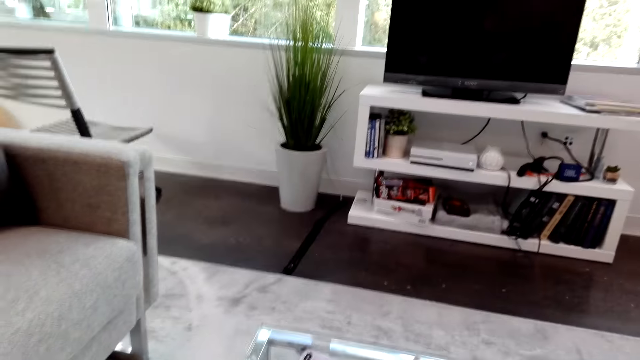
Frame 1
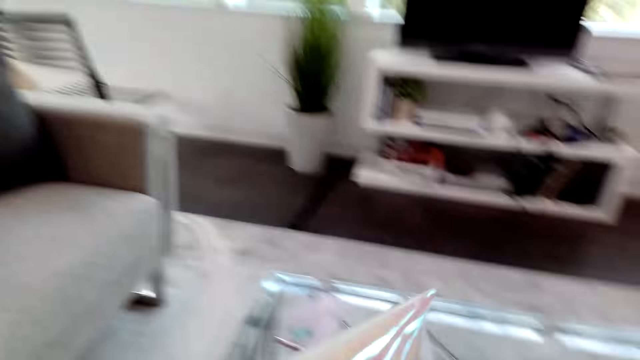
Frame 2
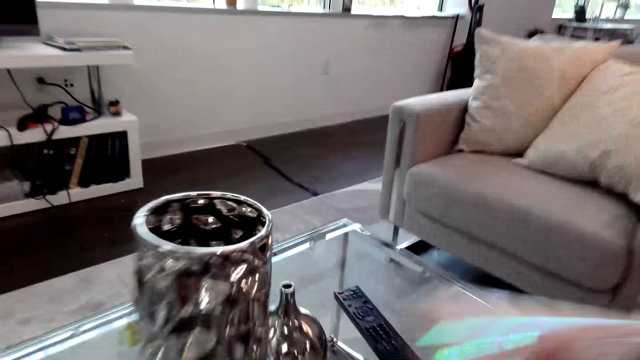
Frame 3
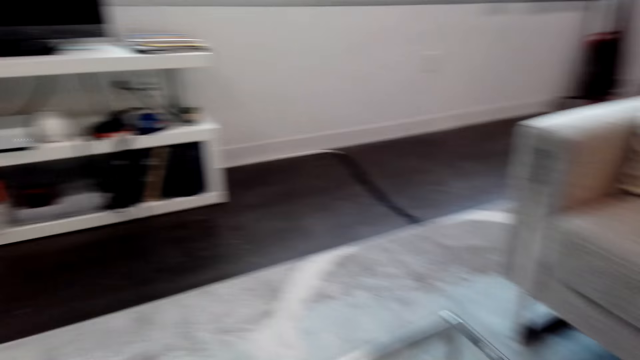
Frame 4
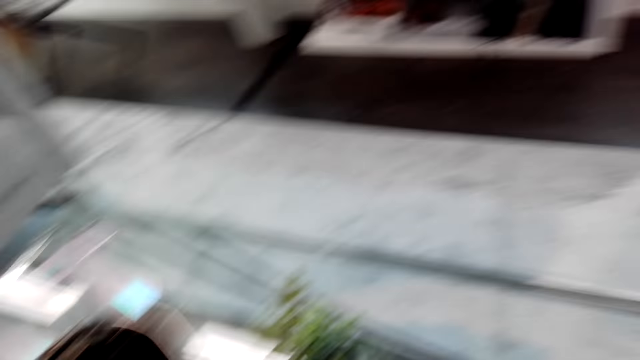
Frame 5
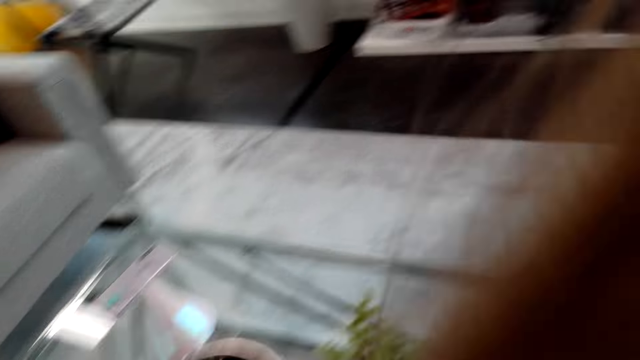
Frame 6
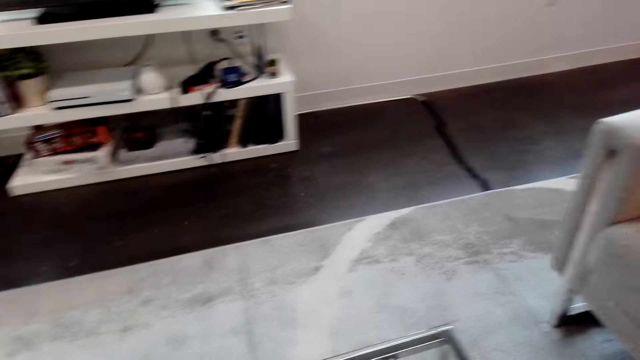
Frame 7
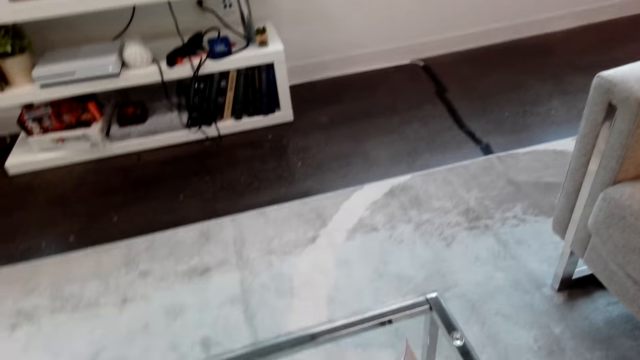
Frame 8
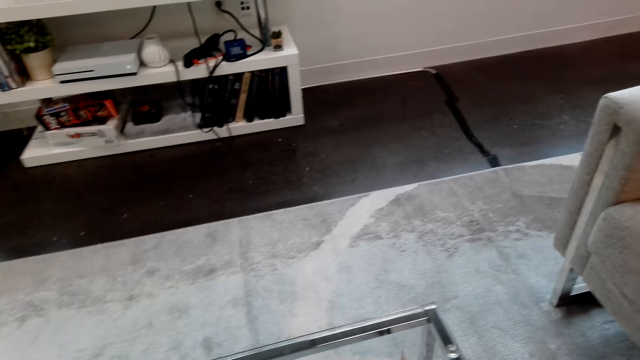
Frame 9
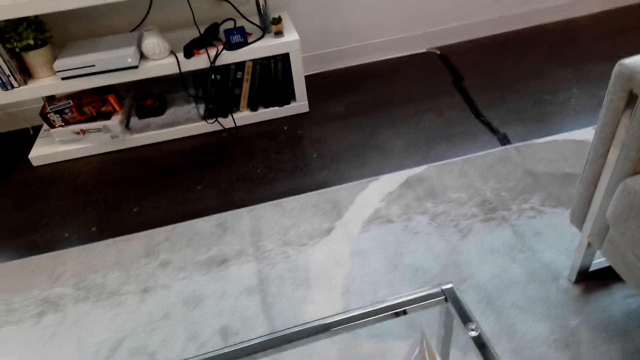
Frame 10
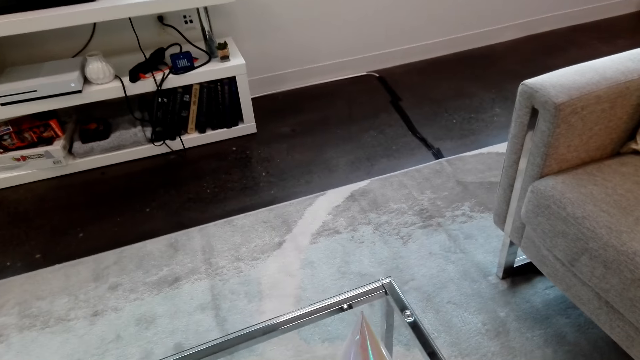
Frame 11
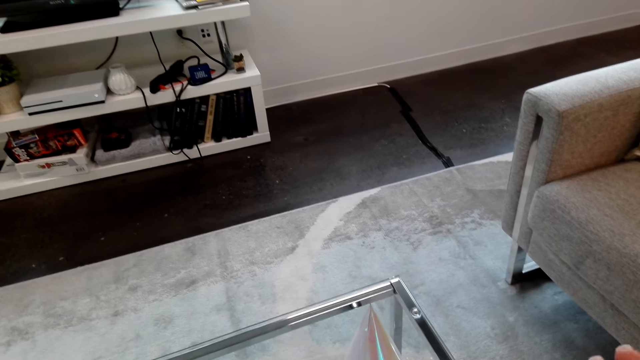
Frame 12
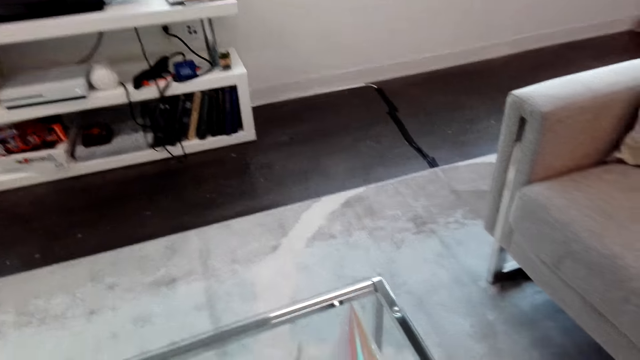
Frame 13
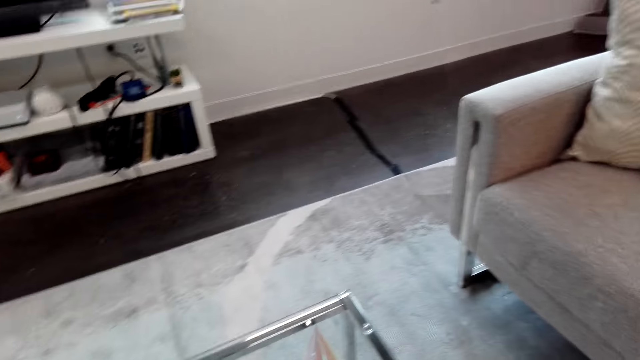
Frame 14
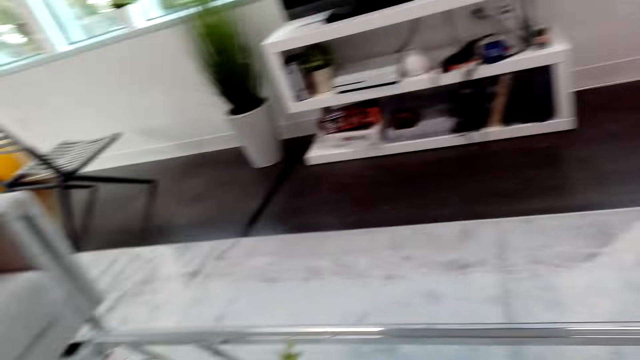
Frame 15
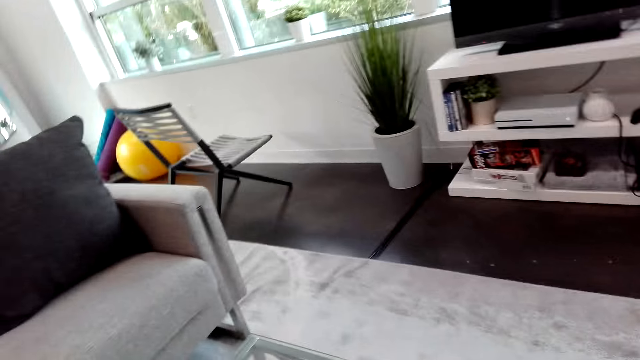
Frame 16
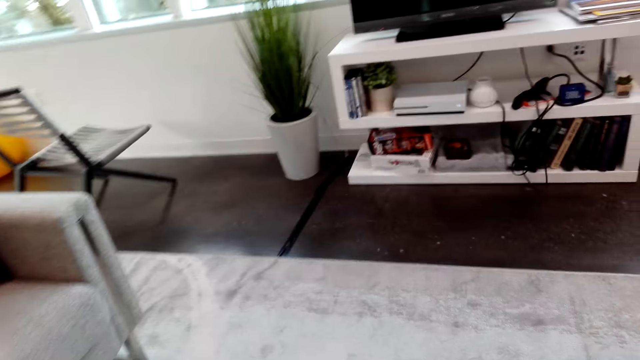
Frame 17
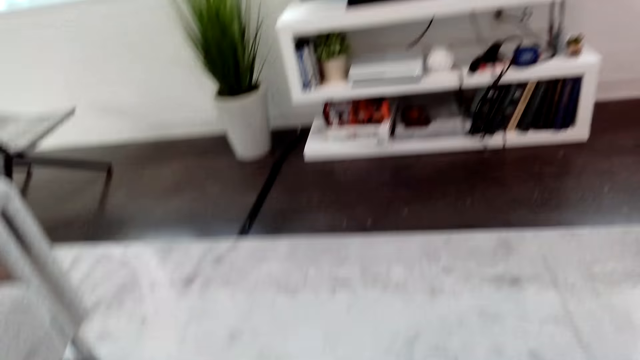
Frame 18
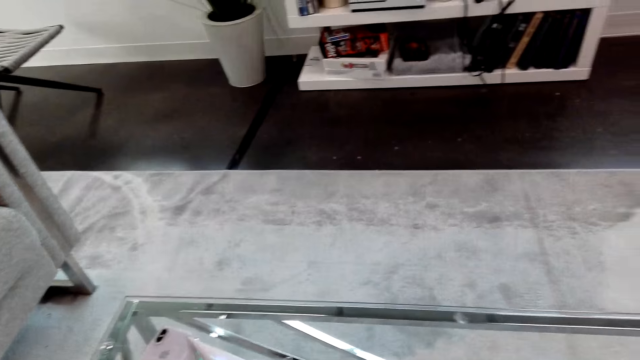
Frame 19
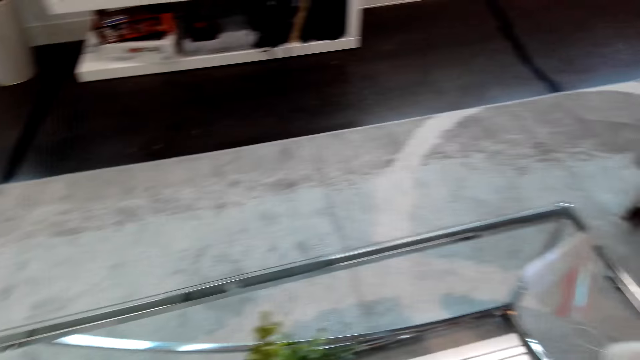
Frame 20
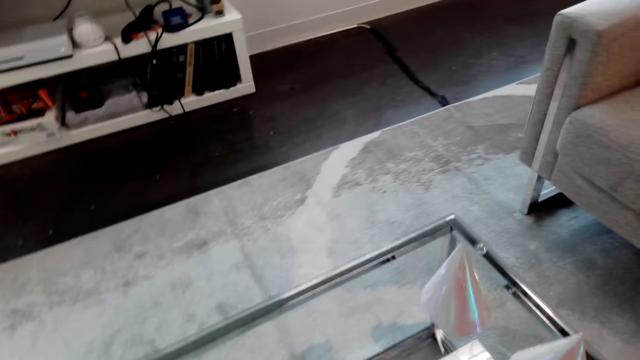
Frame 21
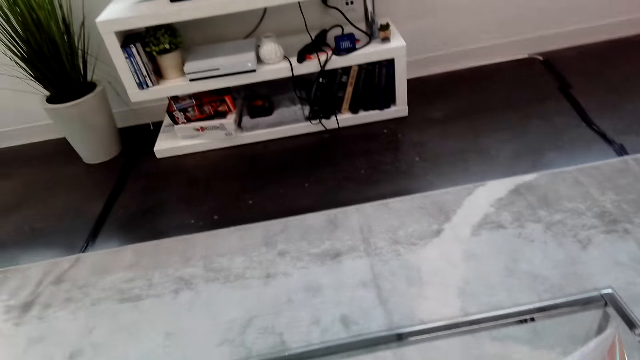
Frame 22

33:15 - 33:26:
The camera wearer places the party cap on the table. They stare around. A man converses with the camera wearer. The camera wearer converses with the man. They fix something. They converse with the man.

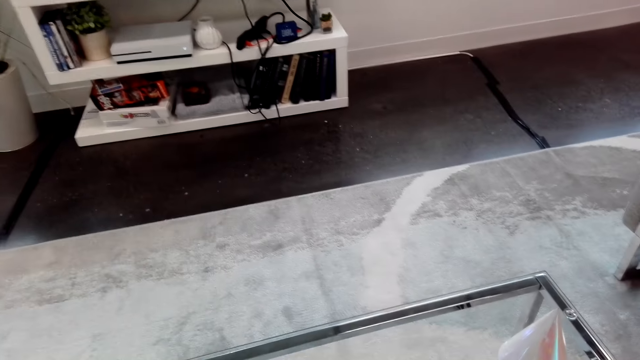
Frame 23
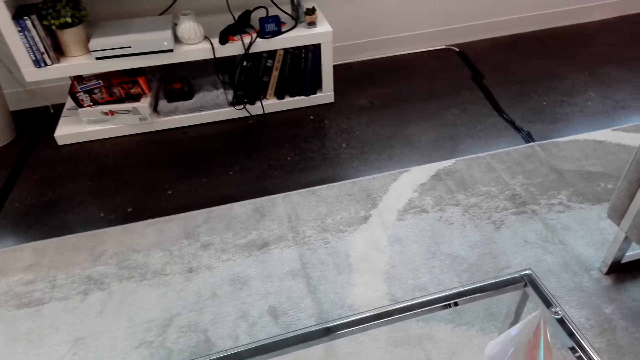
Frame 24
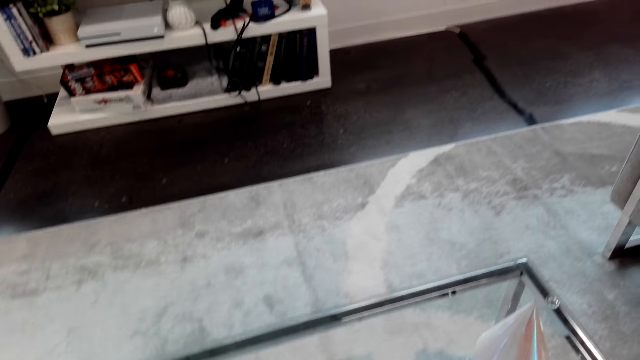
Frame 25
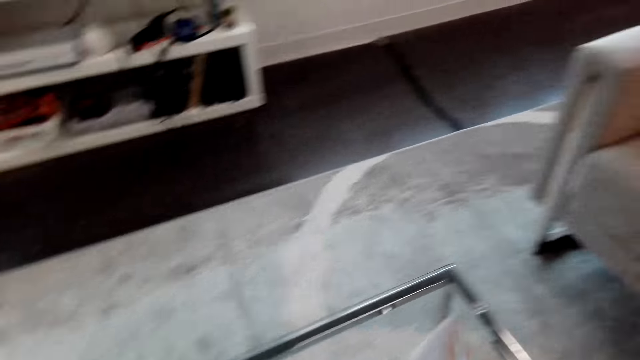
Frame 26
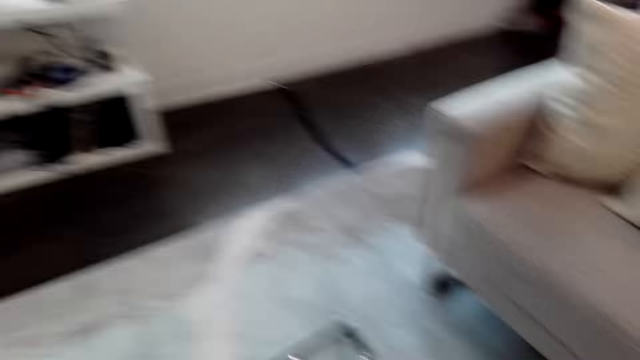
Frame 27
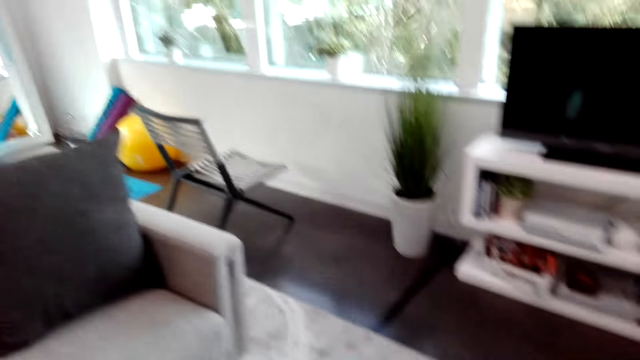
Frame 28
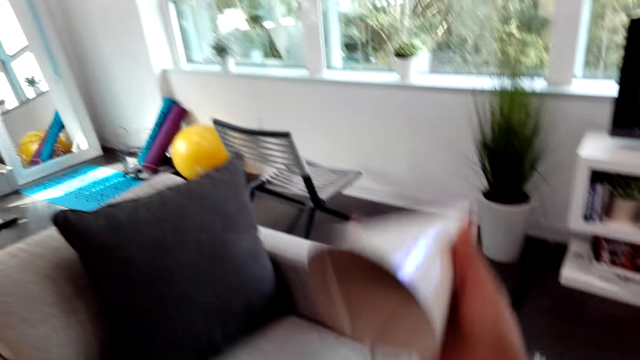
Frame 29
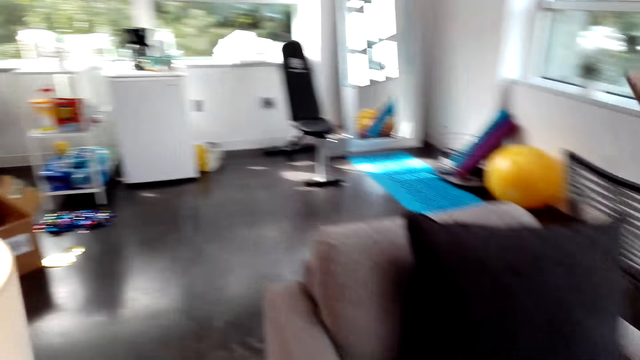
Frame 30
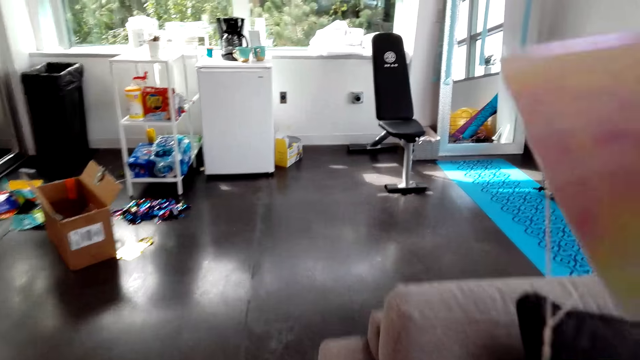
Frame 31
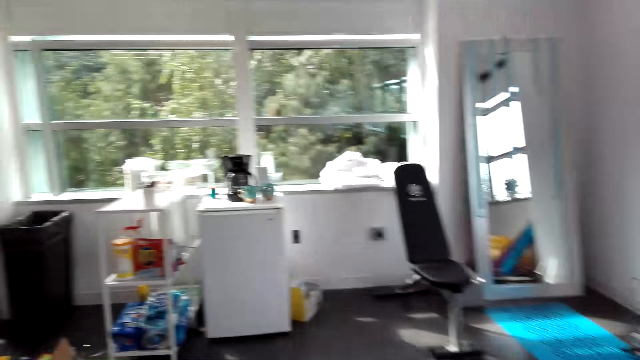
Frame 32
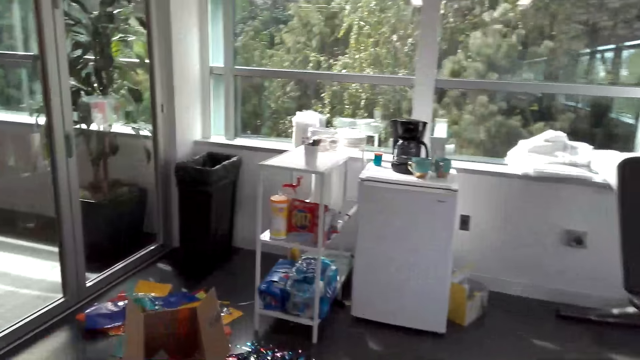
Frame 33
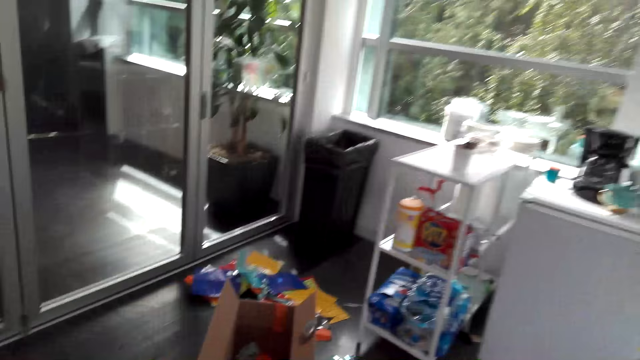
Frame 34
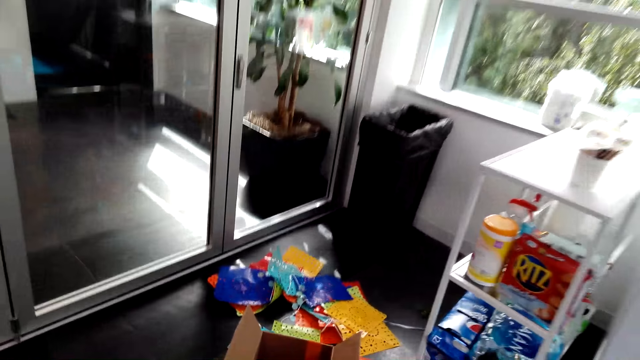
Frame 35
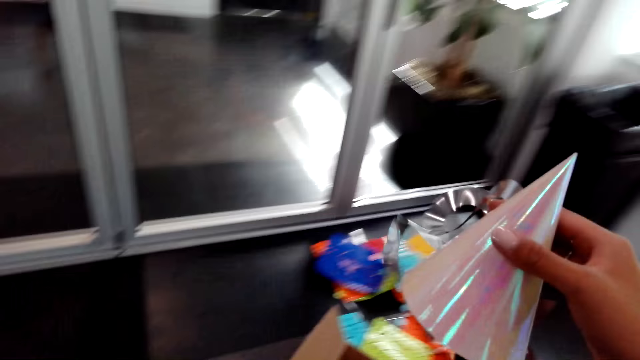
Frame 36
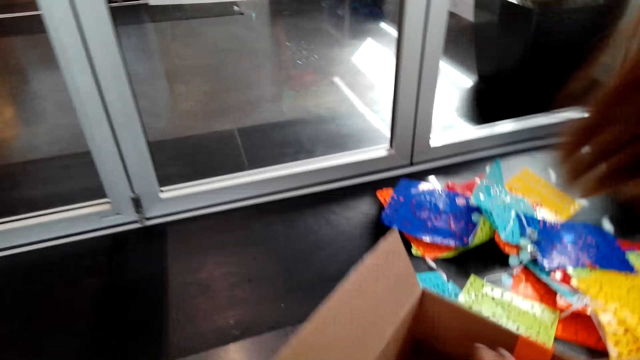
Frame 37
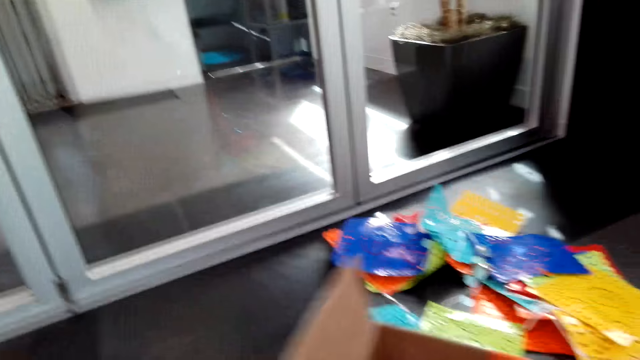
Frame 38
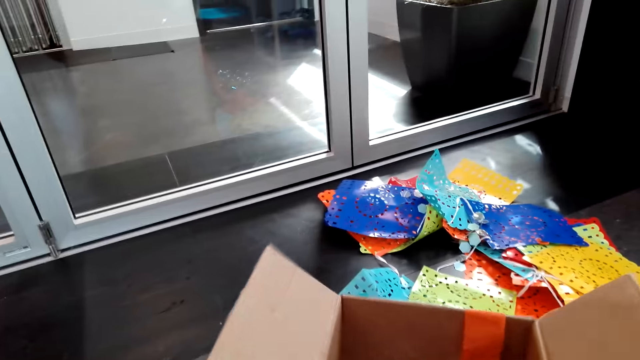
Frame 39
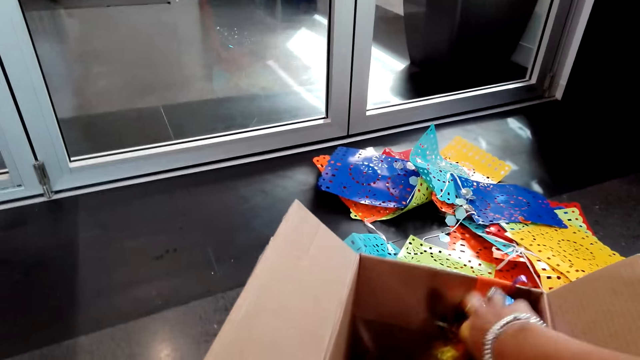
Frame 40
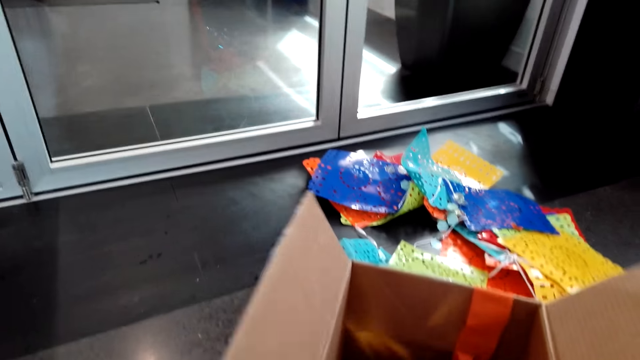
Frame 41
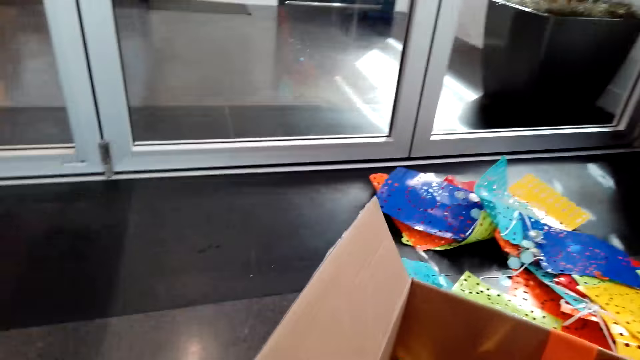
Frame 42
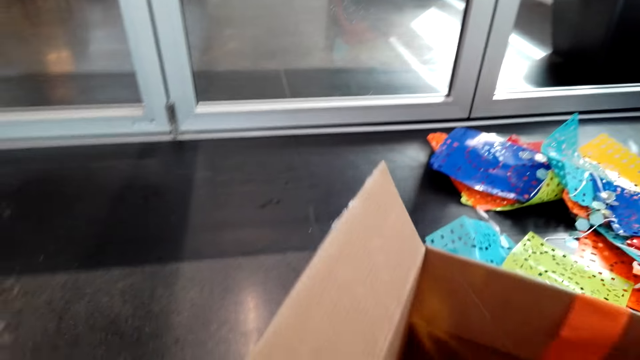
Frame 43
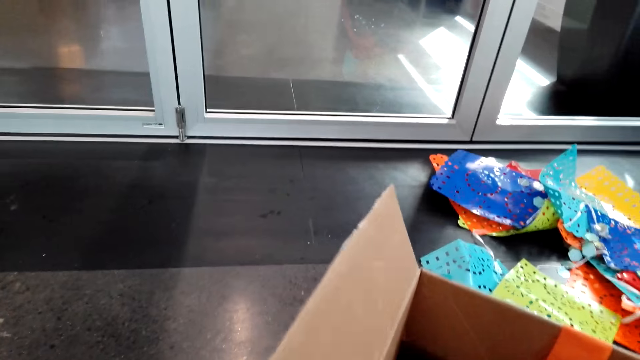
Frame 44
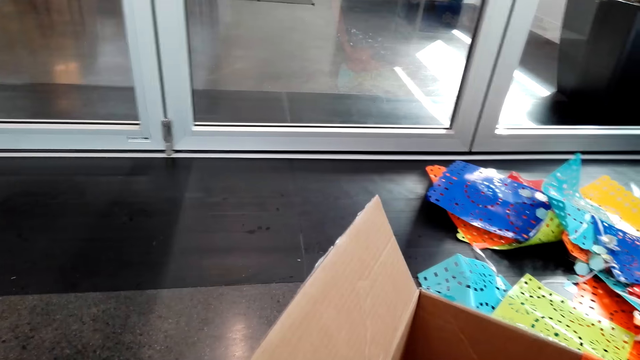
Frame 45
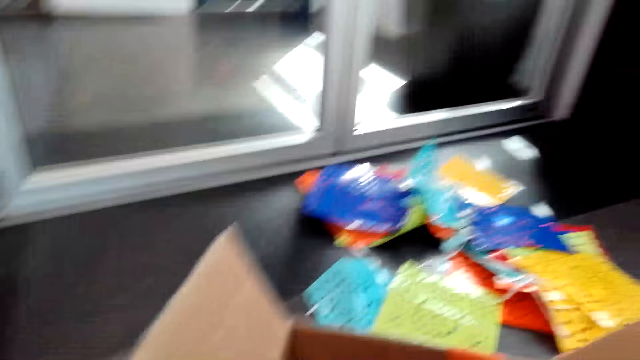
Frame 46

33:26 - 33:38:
The camera wearer fixes something. They hold a party cap. They walk around the house. They drop the party cap in the box. They look through the box. They converse with a man.
